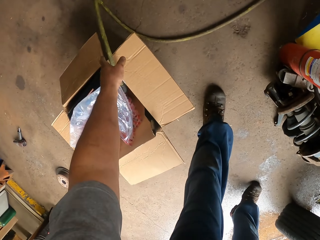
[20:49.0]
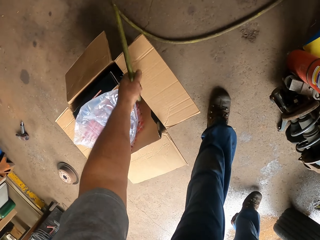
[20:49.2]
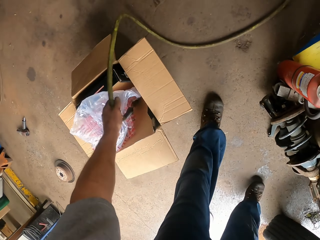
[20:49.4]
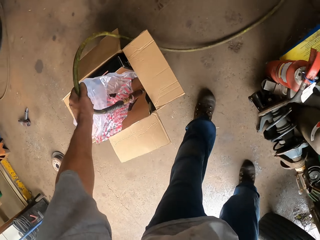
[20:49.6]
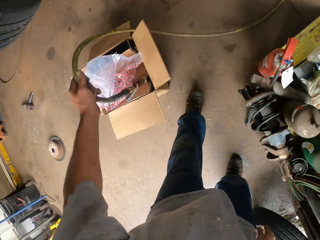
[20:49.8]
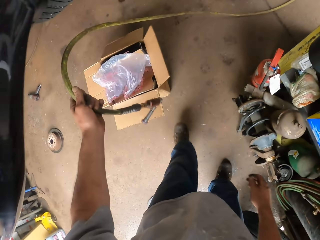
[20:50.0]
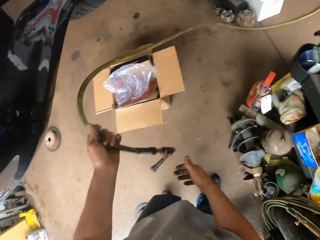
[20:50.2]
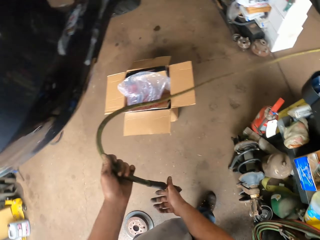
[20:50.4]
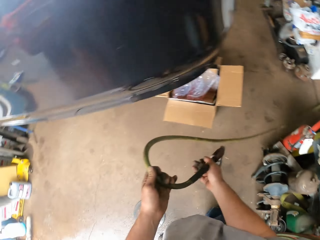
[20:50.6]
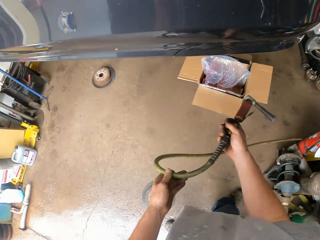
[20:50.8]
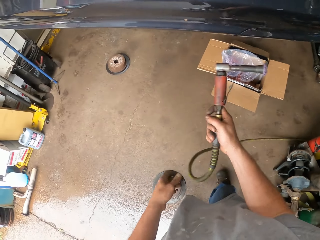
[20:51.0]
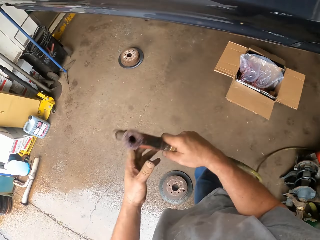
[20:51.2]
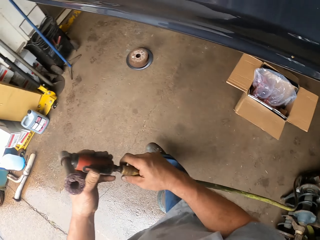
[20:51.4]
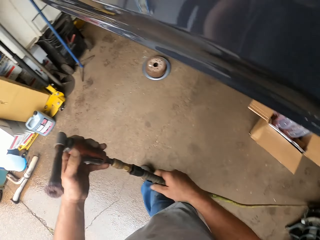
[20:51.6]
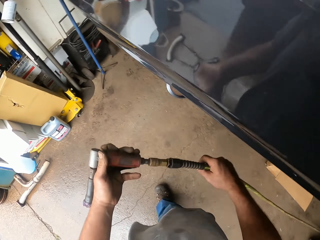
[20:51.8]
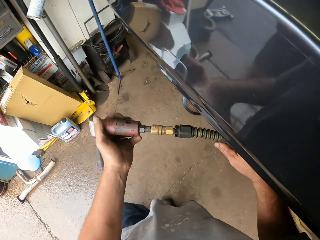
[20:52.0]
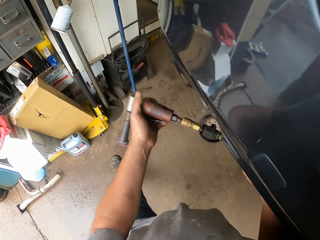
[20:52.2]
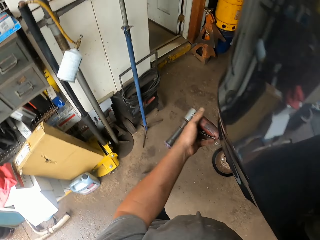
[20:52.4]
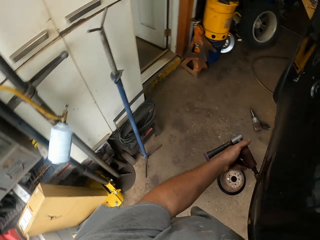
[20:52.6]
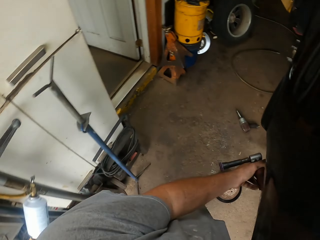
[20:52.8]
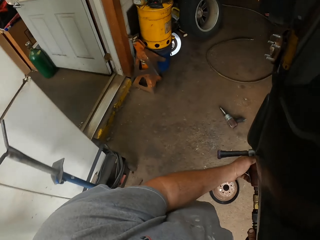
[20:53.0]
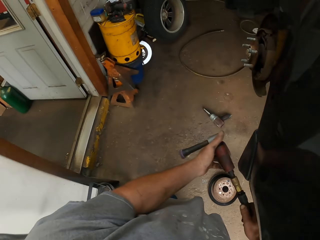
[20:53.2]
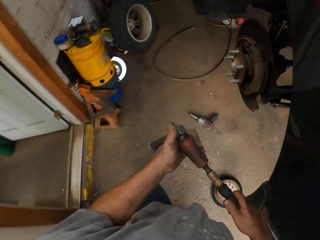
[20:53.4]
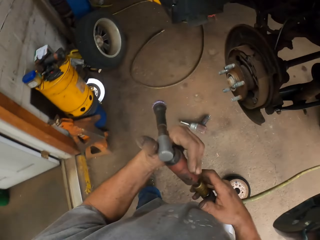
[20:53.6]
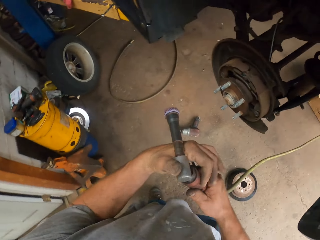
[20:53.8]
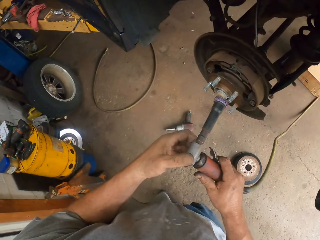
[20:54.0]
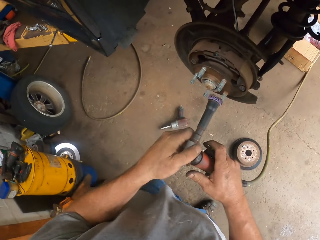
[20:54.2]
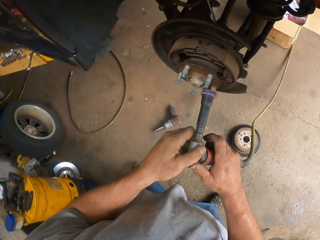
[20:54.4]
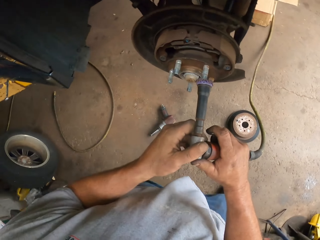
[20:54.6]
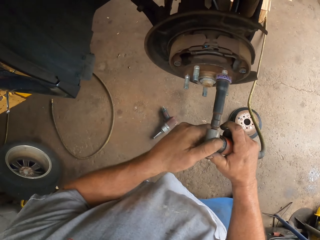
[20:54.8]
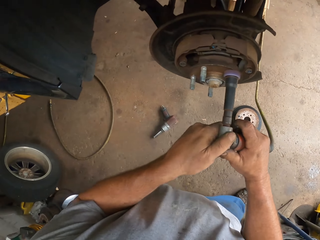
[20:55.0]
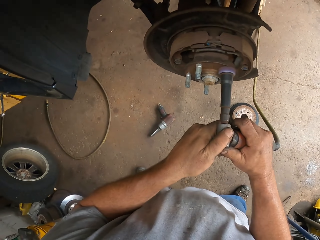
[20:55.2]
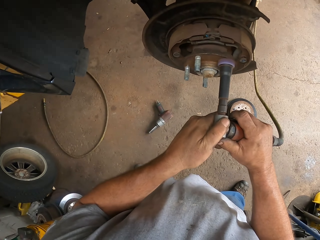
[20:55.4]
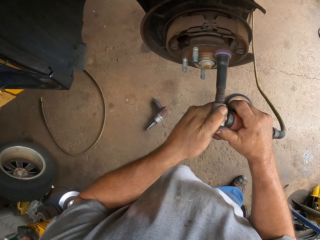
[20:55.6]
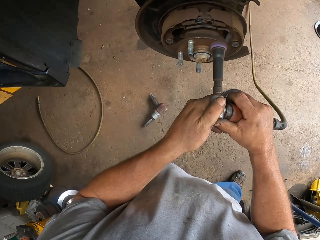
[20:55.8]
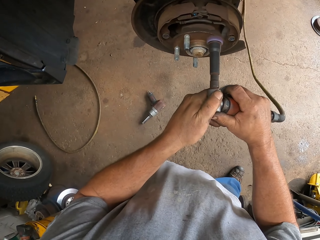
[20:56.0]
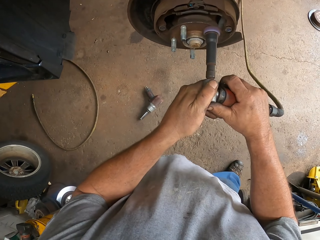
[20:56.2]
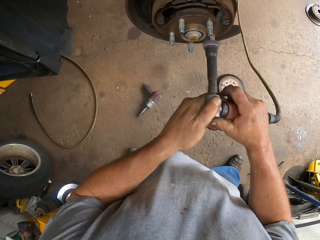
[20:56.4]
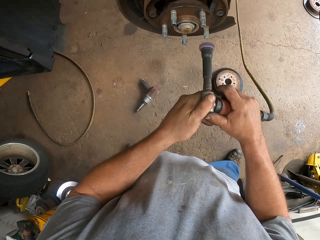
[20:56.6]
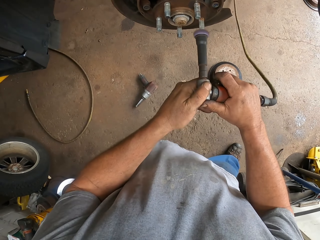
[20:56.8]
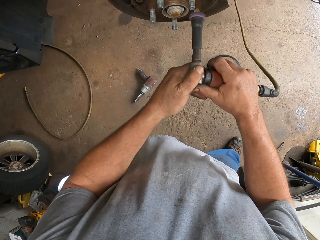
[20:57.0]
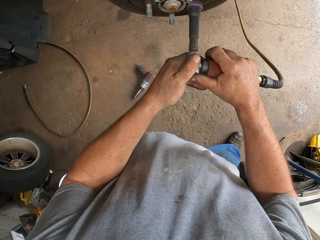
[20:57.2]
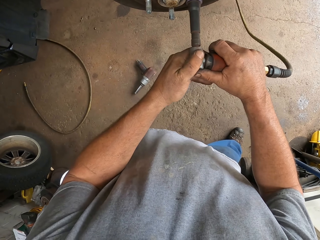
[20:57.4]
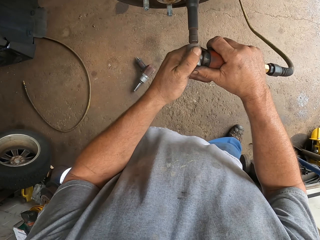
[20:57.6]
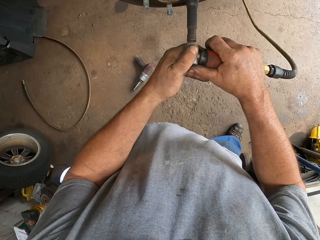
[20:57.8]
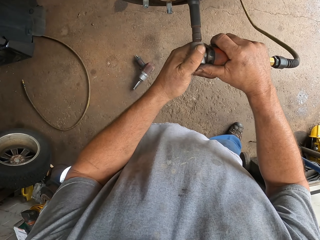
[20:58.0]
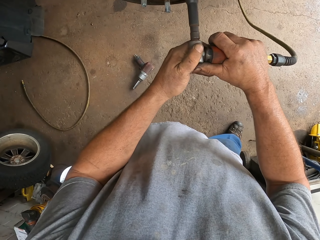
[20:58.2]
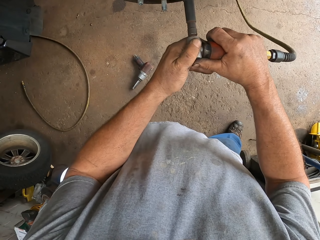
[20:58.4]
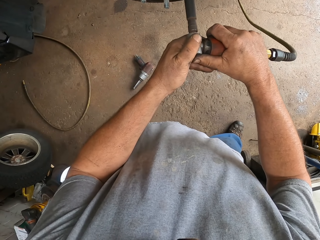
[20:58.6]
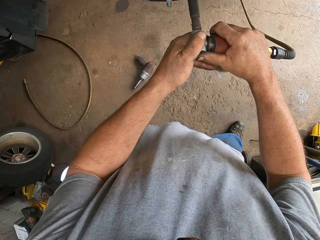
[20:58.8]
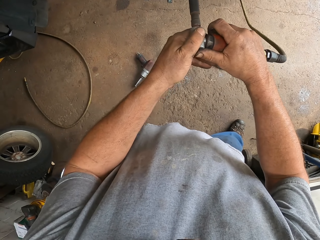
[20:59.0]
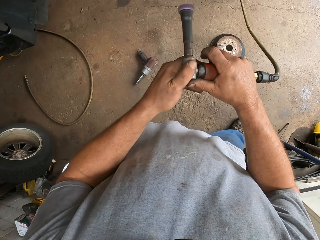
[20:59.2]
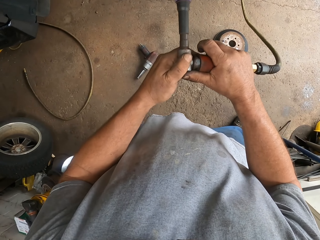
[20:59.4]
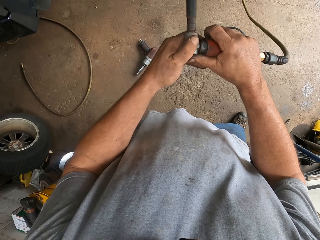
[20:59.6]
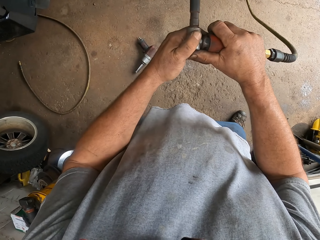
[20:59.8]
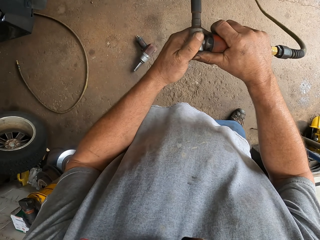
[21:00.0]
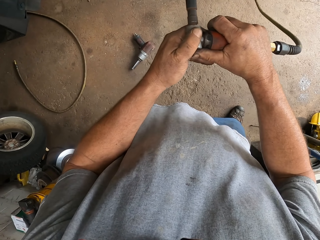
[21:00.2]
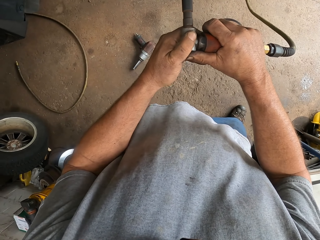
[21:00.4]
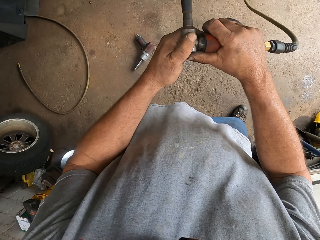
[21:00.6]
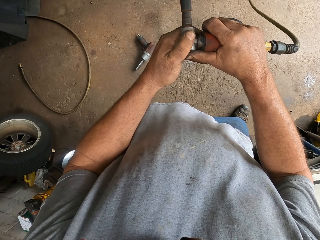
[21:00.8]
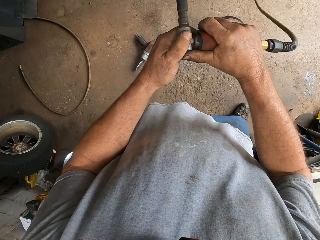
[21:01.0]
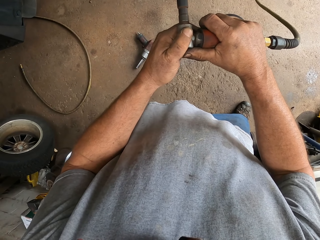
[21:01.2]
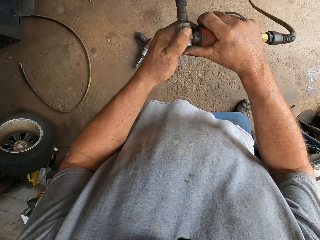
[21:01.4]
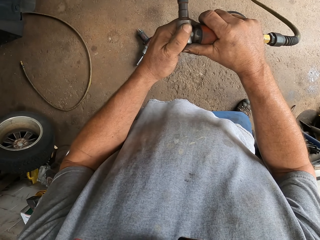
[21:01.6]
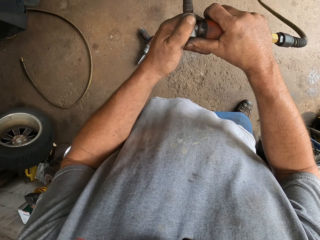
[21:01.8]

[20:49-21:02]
The camera wearer takes the pipe. They pick up a bolt tightening machine. They put the drill on the nut. They tighten the bolts. They fix the car spare part.

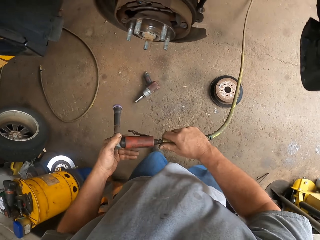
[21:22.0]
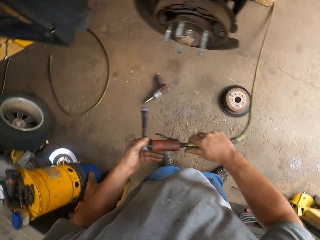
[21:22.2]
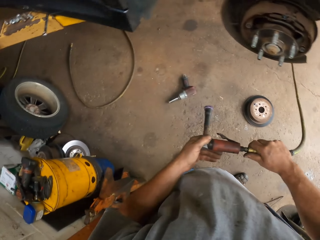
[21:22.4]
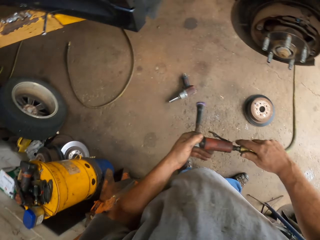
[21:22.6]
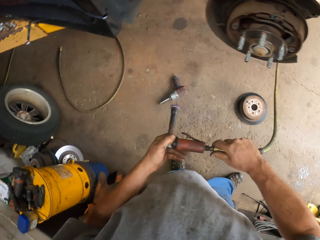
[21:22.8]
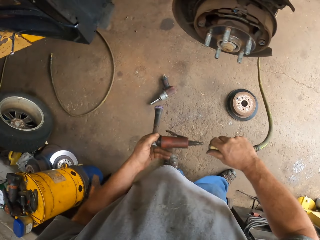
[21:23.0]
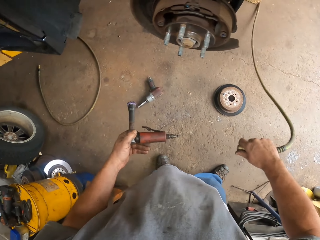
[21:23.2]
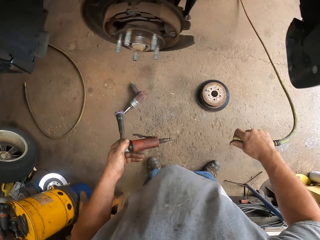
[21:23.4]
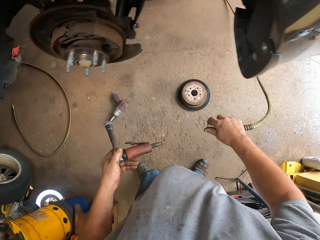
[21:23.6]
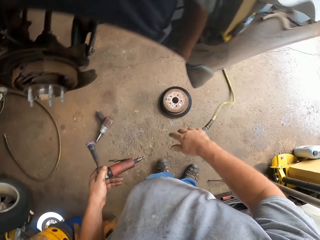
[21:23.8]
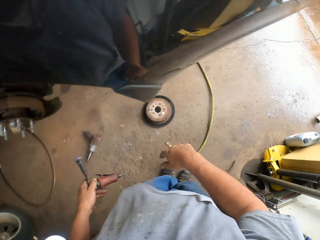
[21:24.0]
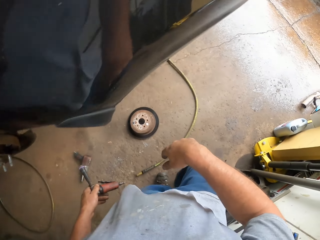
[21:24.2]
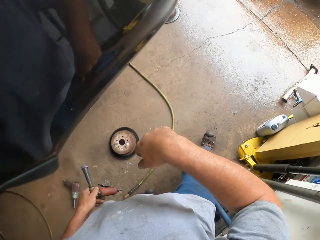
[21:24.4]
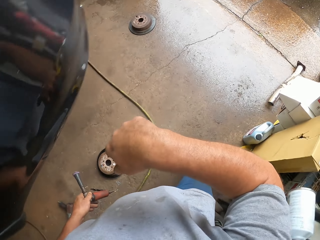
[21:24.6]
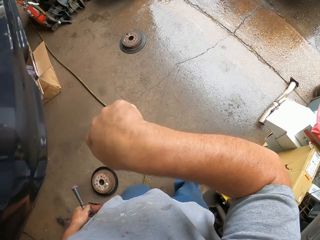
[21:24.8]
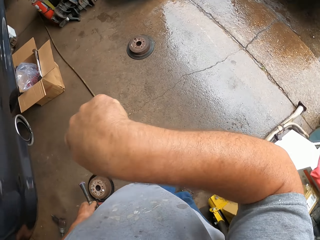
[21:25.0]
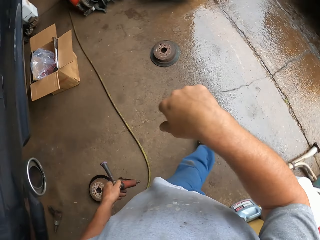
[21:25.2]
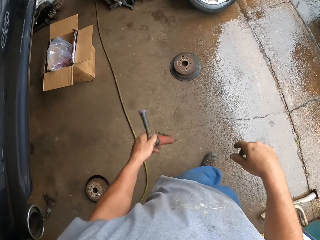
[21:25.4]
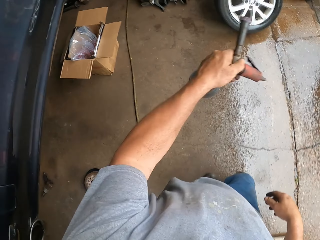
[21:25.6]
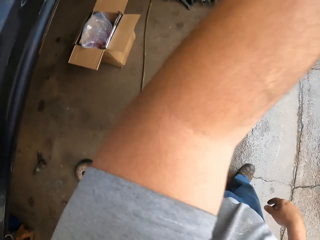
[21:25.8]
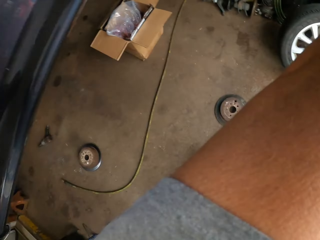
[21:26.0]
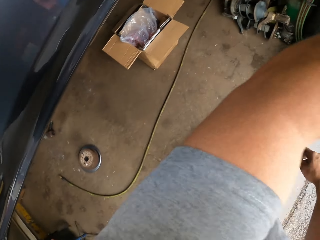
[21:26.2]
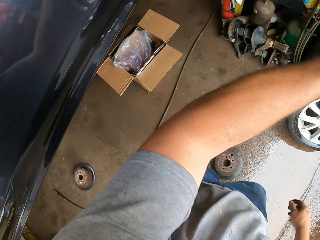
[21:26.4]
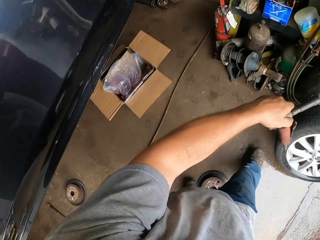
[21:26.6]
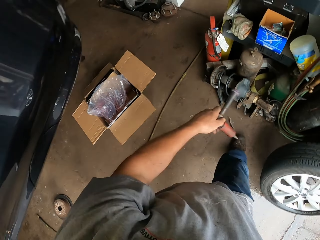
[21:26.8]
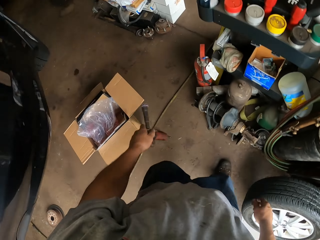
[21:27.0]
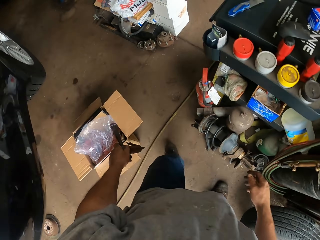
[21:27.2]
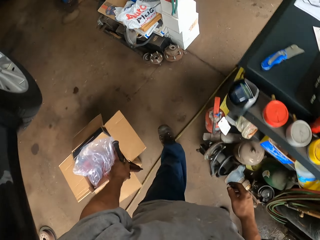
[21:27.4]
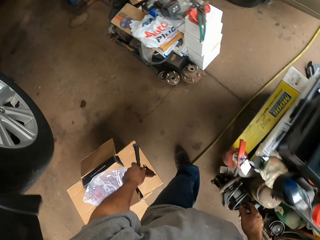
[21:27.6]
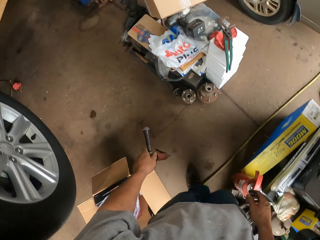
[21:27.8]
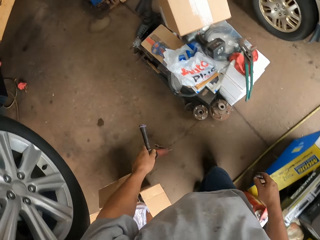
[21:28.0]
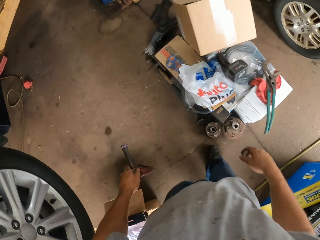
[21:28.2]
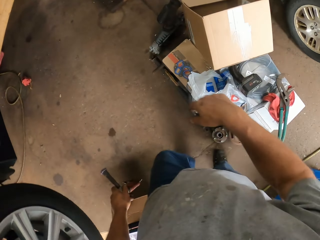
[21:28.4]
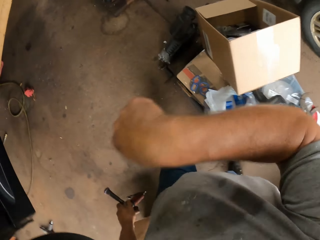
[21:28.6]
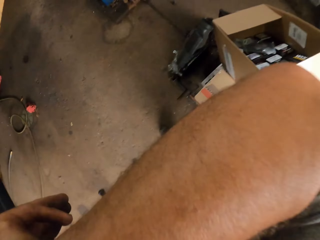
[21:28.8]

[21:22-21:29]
The camera wearer removes the tightening tool from the pipe. They remove the pipe. They walk around the garage. They lift the hand. They walk around the garage.

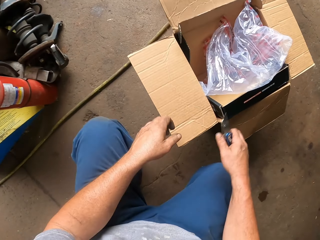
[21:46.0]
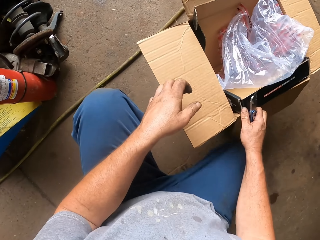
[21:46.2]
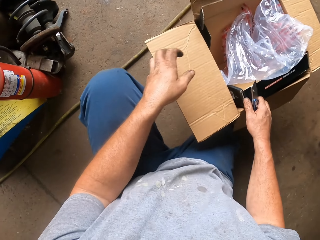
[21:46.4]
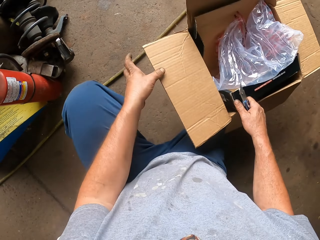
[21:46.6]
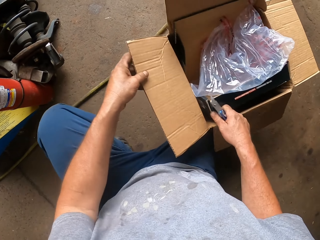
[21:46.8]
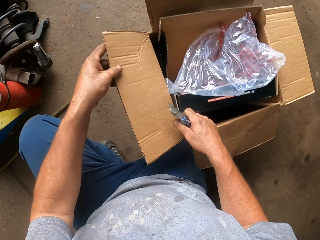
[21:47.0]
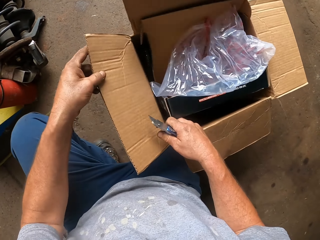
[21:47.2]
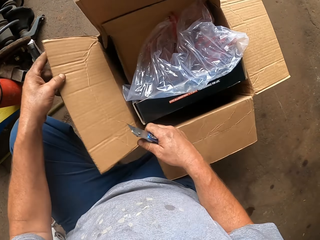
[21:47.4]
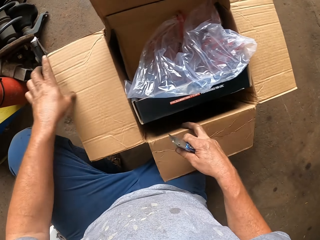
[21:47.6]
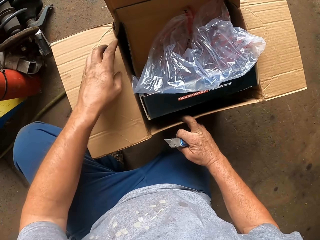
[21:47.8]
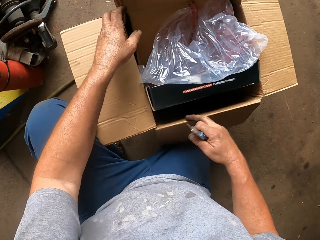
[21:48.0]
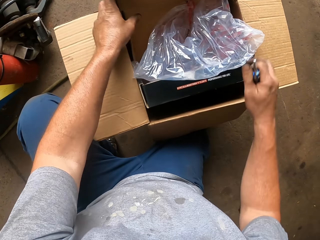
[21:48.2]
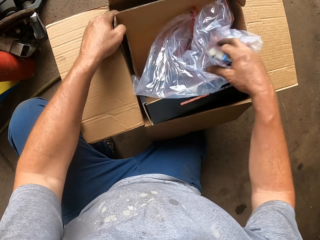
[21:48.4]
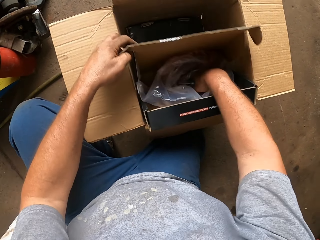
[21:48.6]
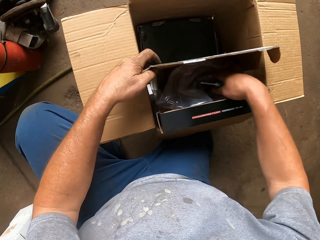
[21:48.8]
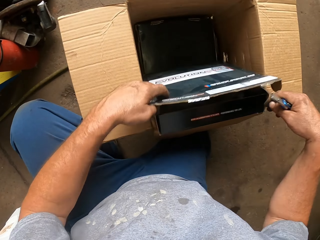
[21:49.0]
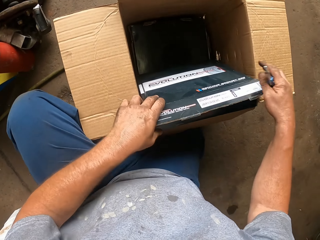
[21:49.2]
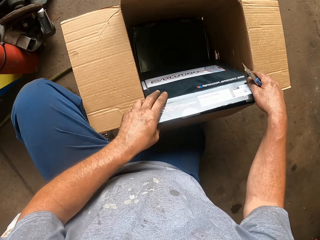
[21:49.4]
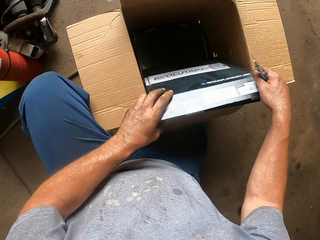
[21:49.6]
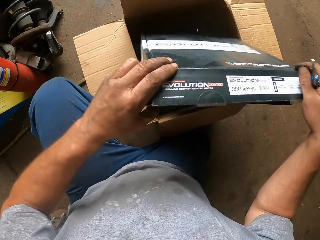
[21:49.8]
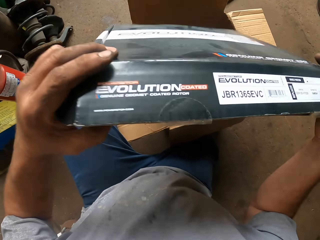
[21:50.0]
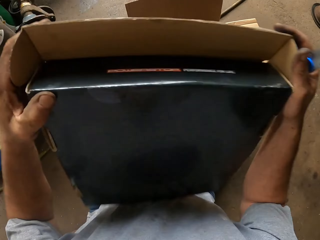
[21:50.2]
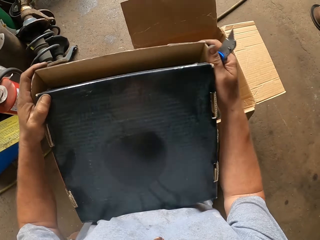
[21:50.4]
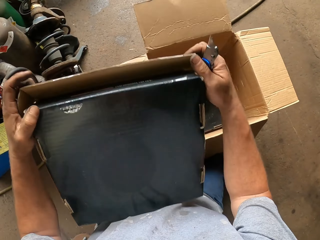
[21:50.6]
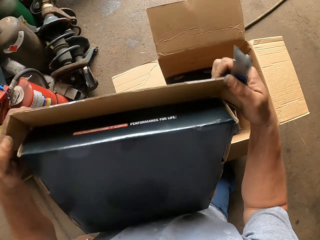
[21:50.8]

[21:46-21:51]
The camera wearer touches the box. They fold the box. They close the box. They remove the box.
